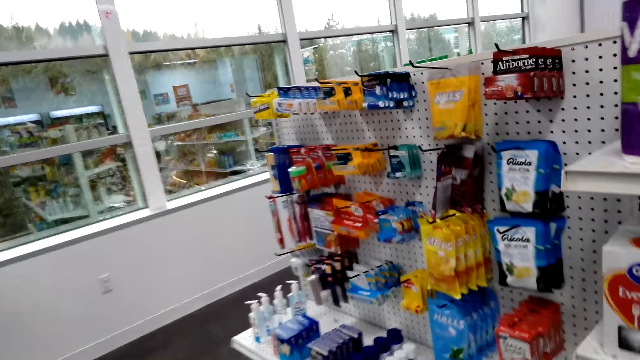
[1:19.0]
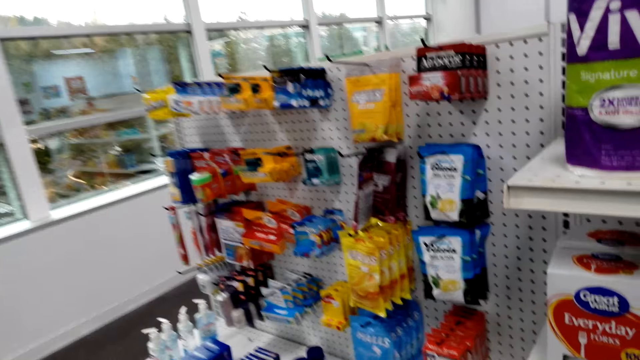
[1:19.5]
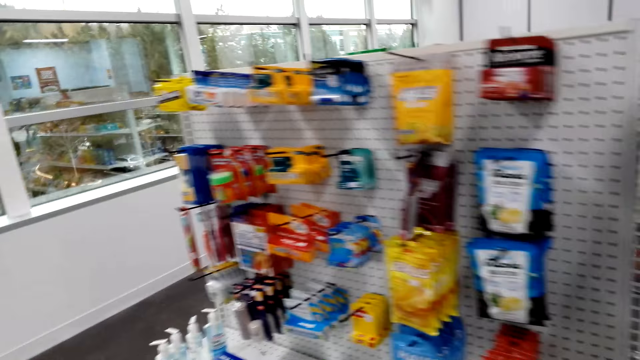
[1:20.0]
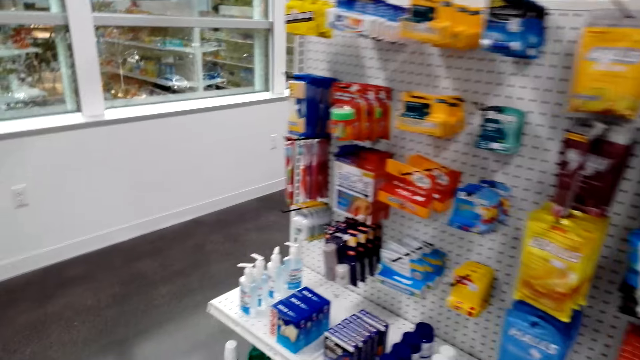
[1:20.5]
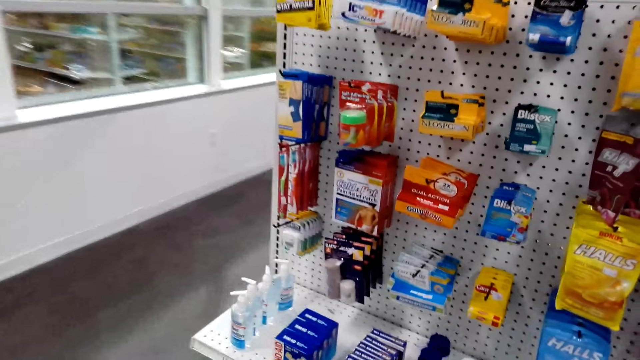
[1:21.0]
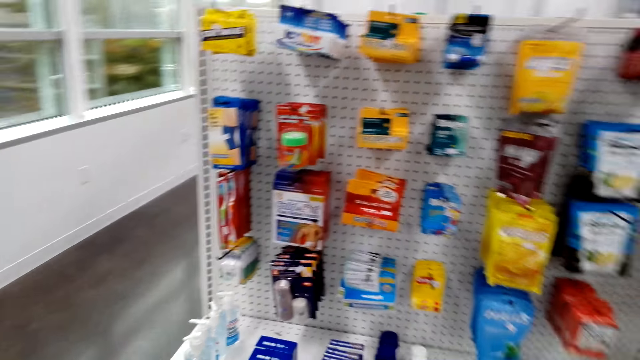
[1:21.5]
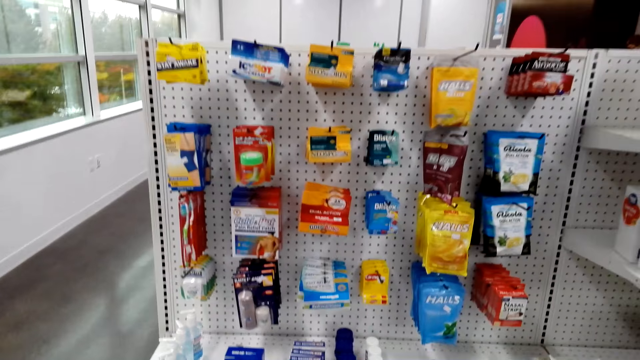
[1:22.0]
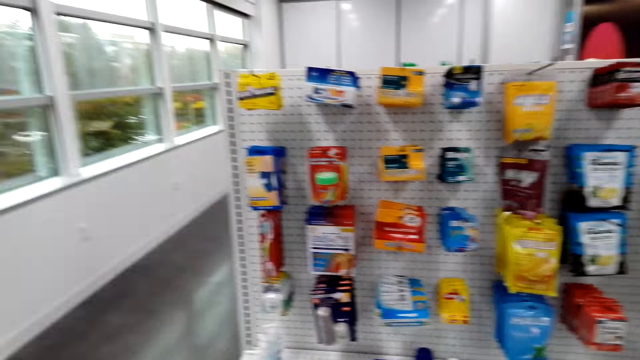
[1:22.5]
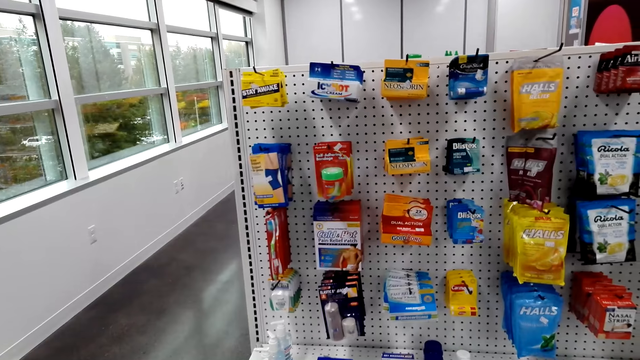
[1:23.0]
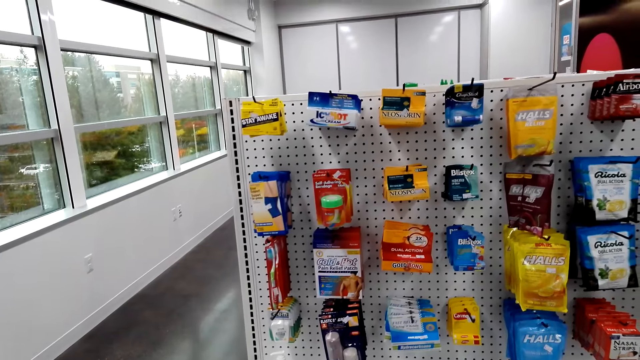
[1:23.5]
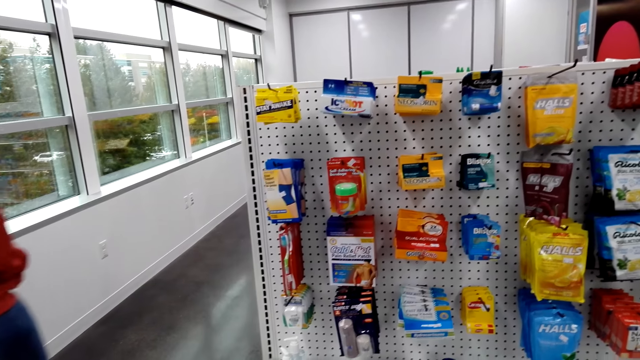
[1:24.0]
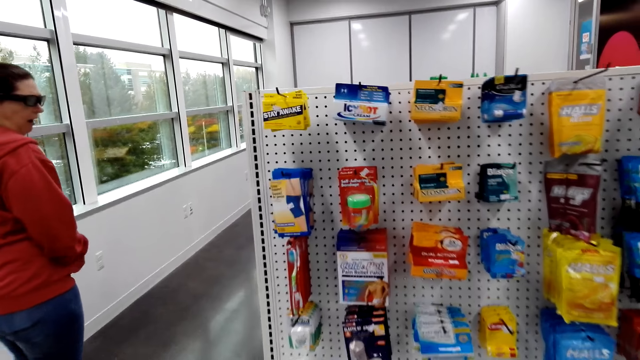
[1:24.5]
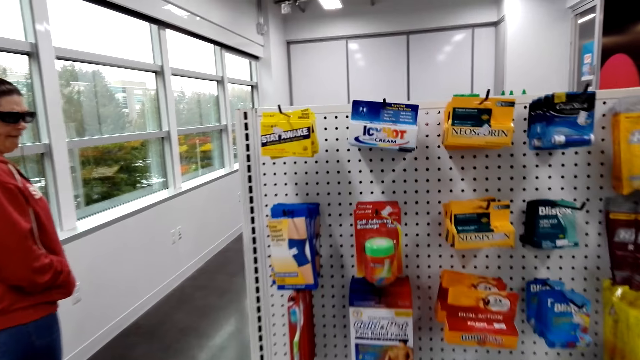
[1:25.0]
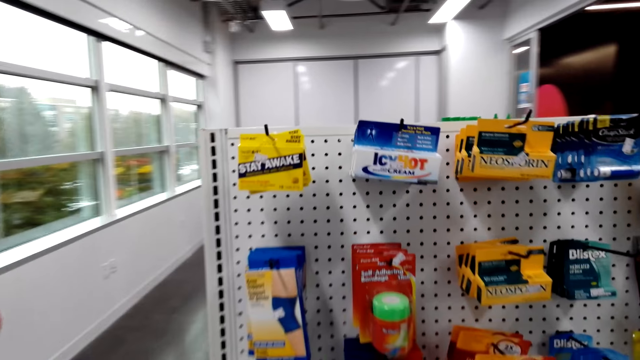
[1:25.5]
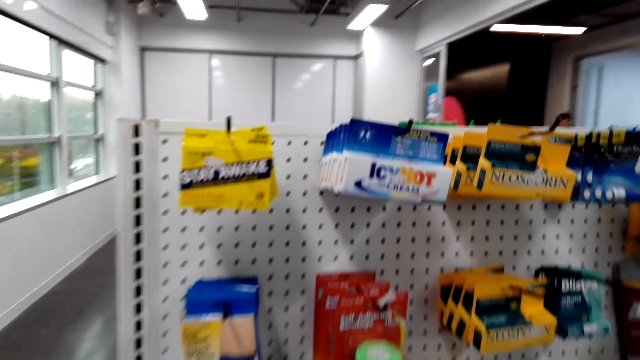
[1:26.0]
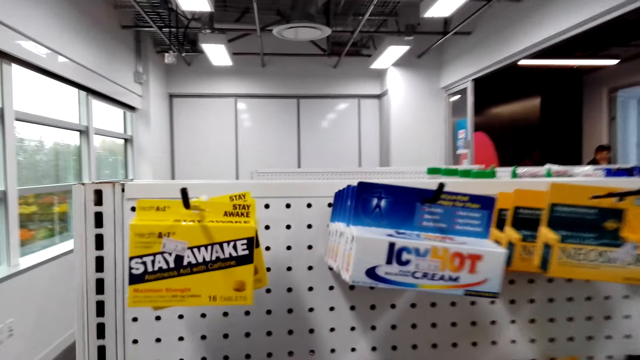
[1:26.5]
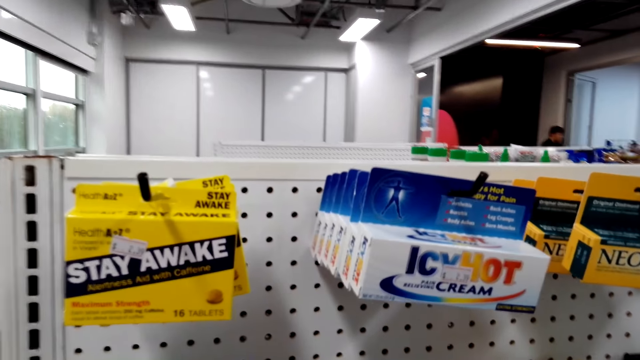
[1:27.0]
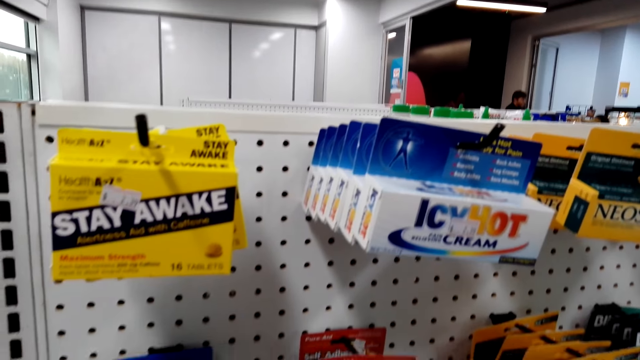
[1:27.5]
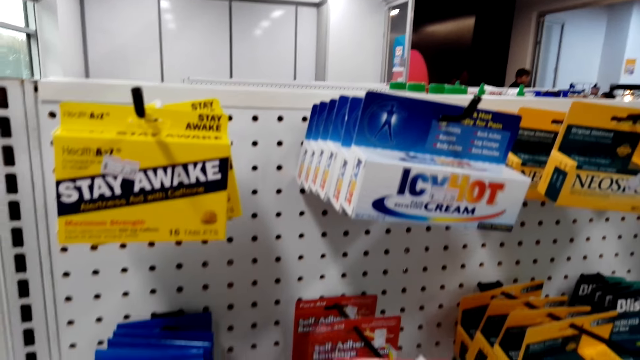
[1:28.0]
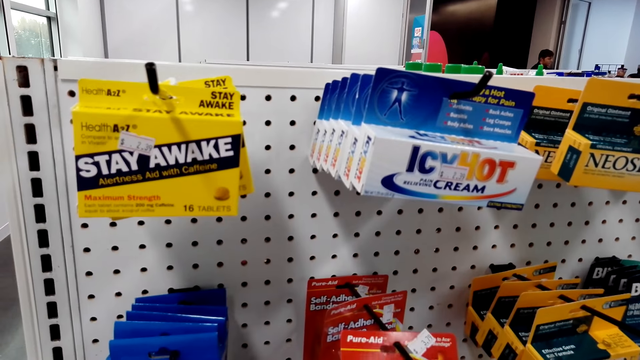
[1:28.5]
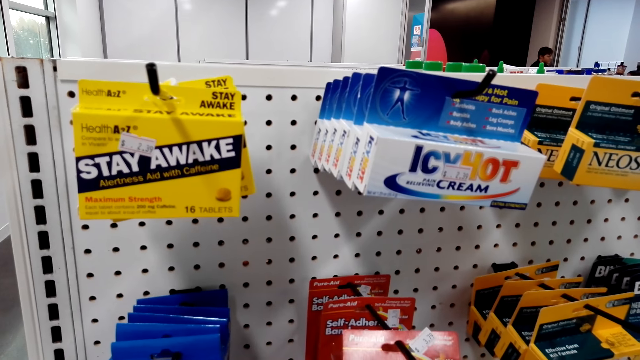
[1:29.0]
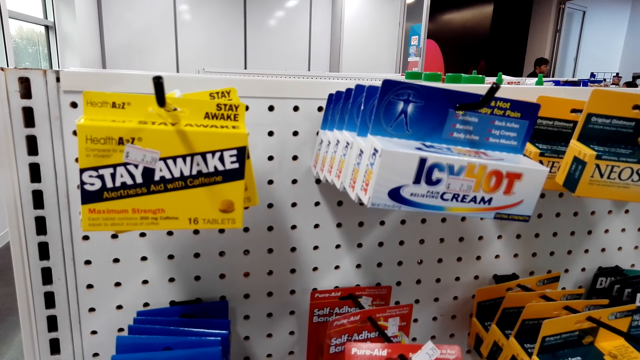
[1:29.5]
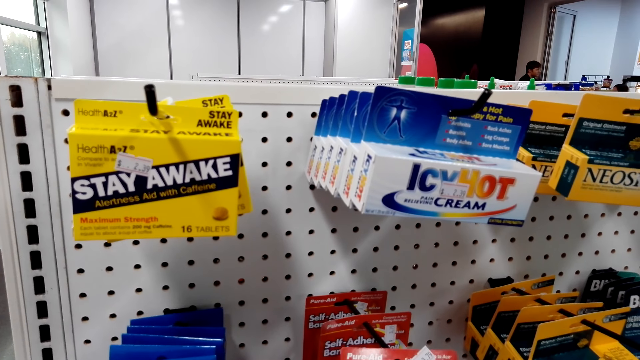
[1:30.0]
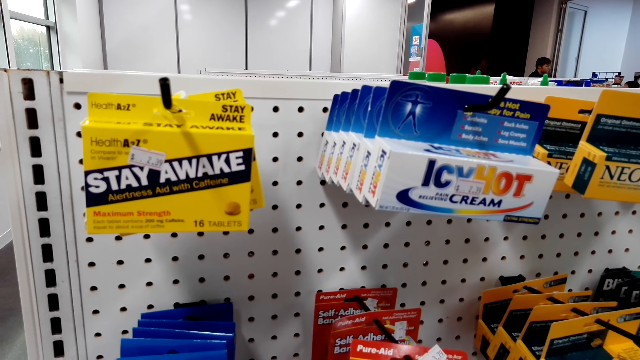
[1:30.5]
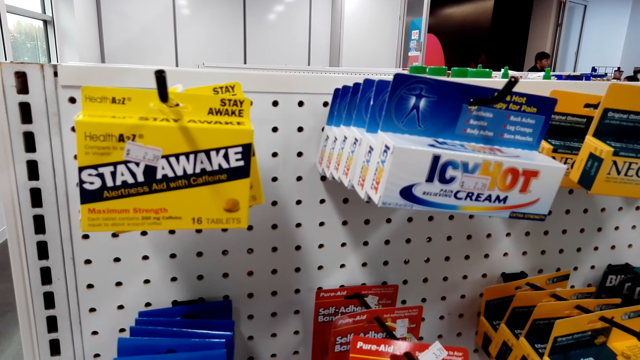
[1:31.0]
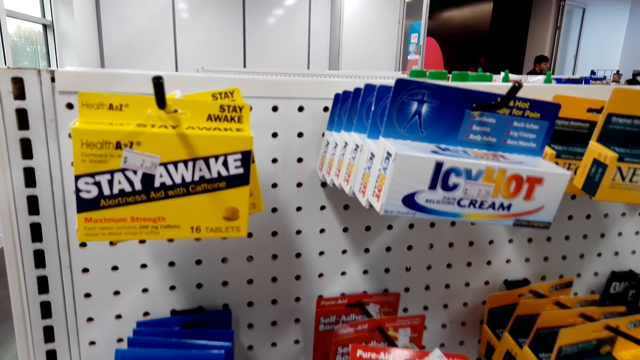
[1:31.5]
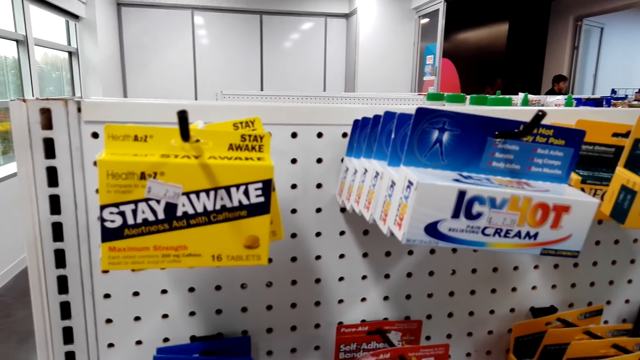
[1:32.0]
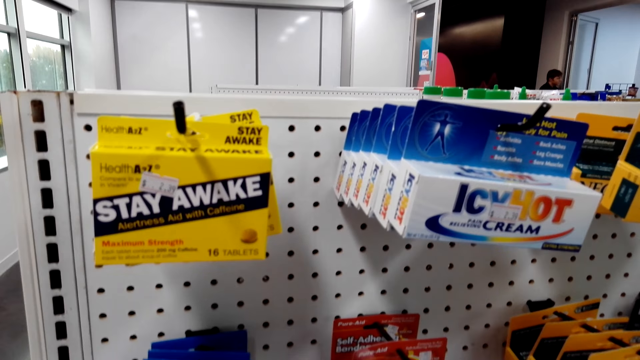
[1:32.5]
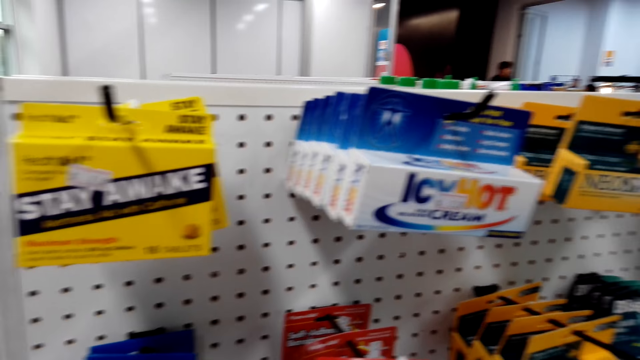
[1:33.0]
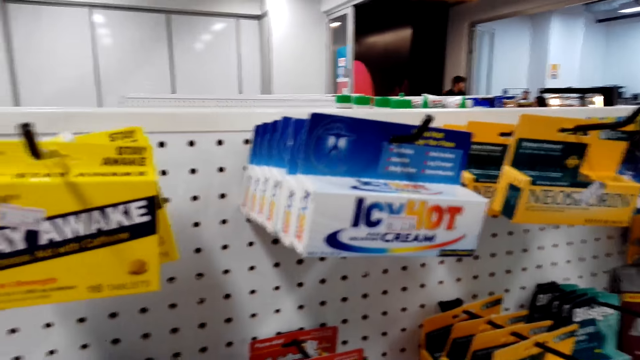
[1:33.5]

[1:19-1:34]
The camera wearer talks to a woman. They inspect the rack. They talk to the woman. They touch a bandage.

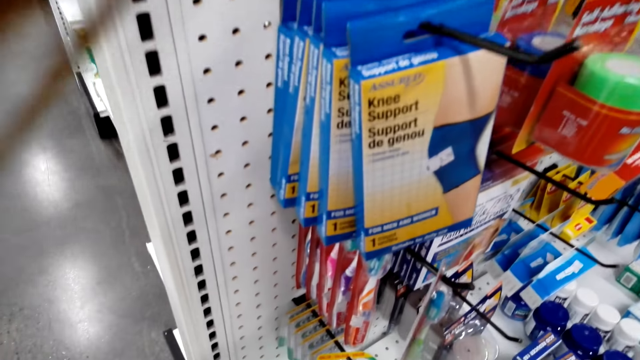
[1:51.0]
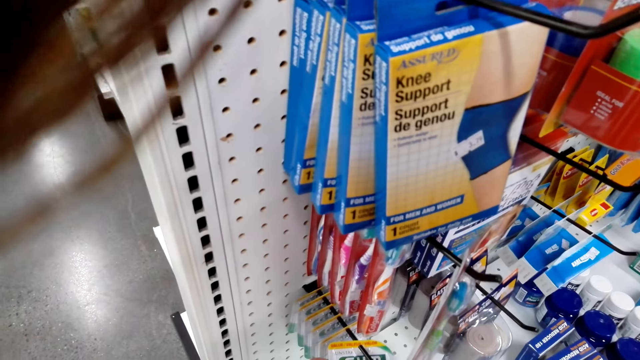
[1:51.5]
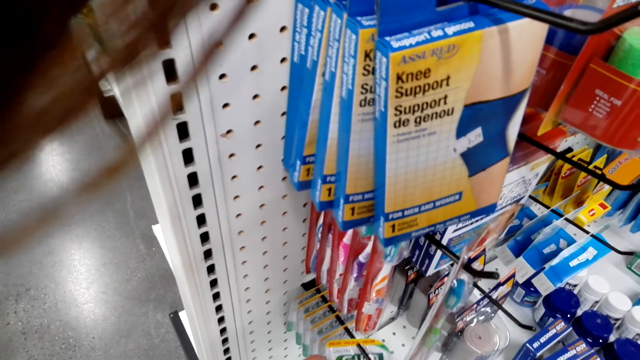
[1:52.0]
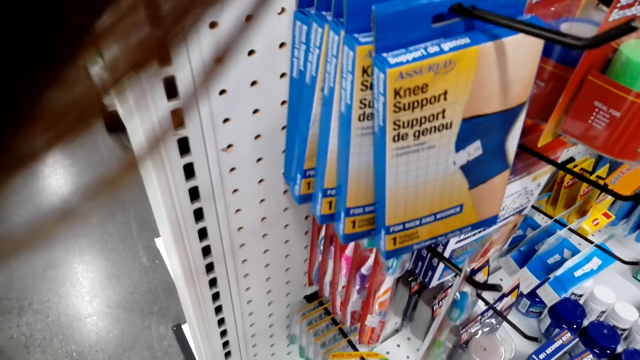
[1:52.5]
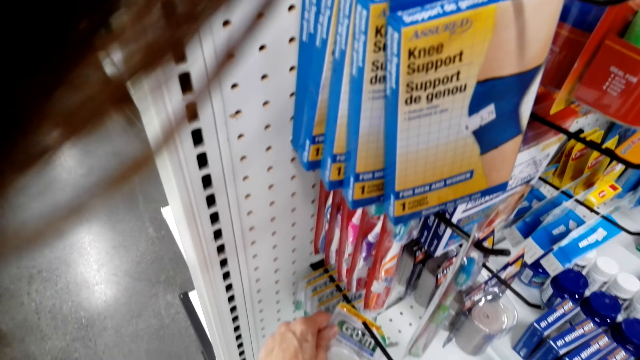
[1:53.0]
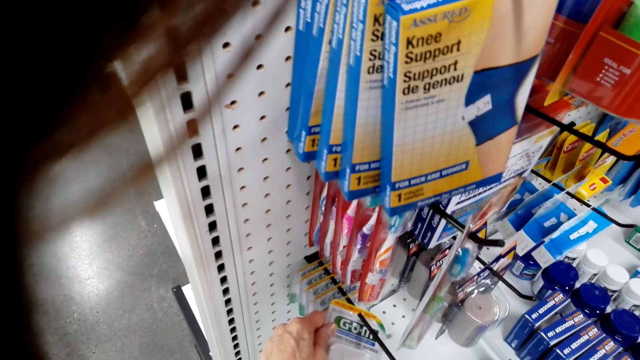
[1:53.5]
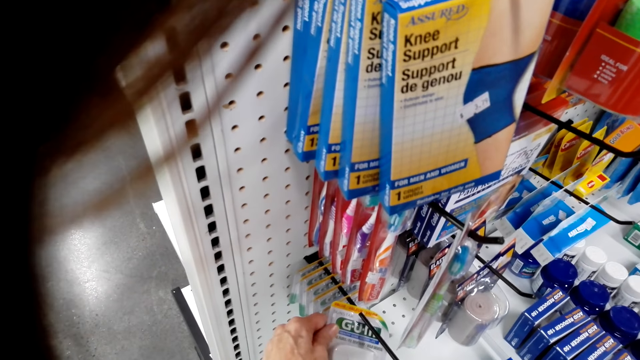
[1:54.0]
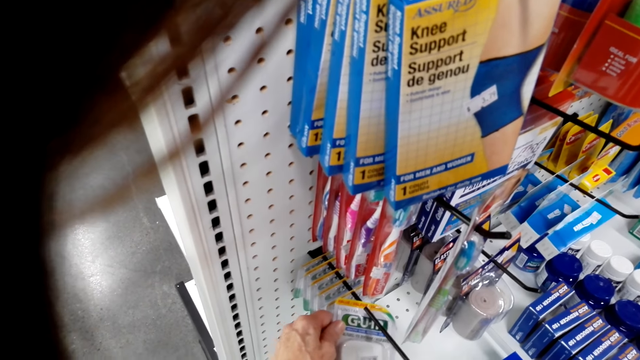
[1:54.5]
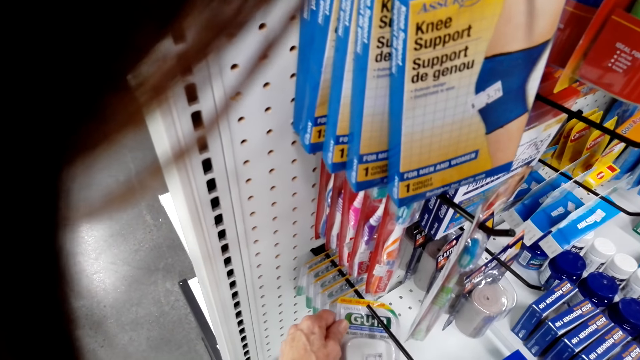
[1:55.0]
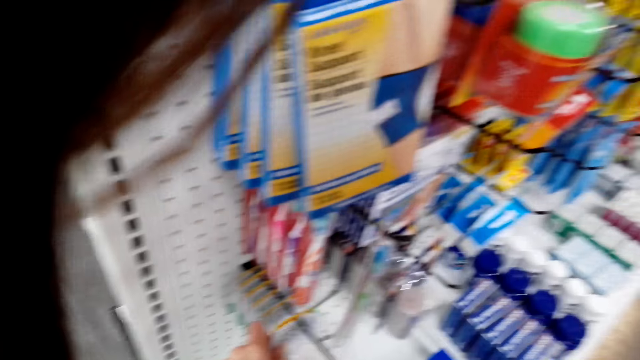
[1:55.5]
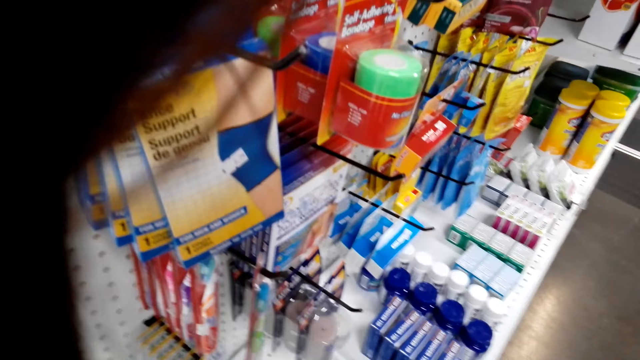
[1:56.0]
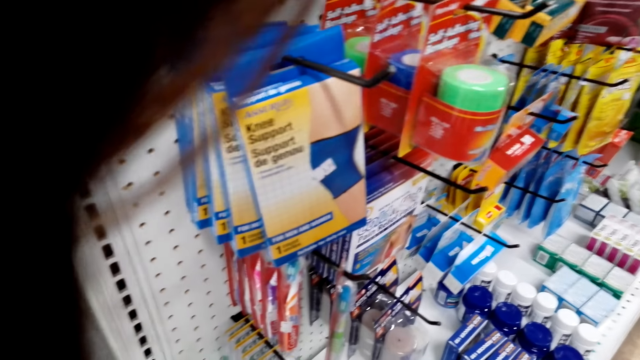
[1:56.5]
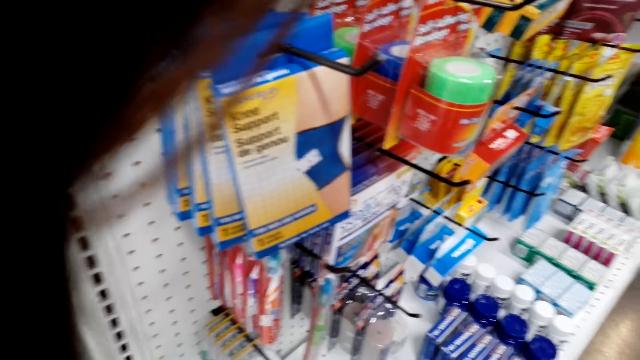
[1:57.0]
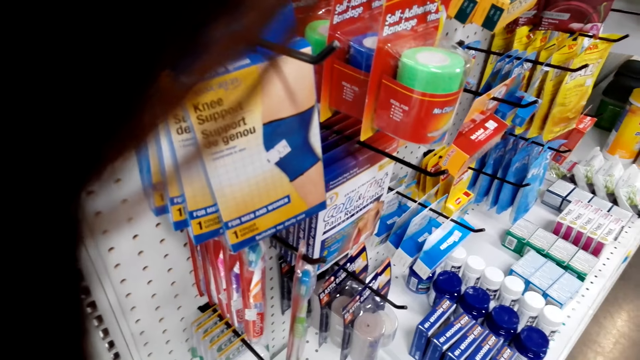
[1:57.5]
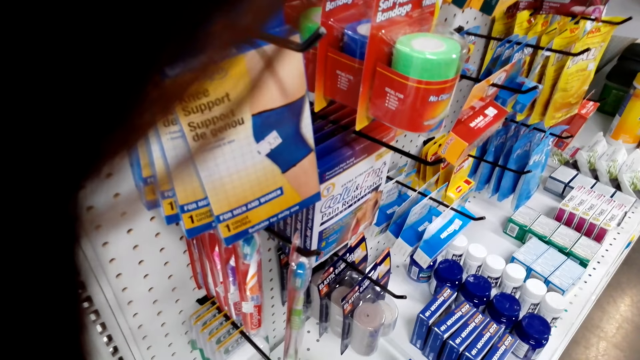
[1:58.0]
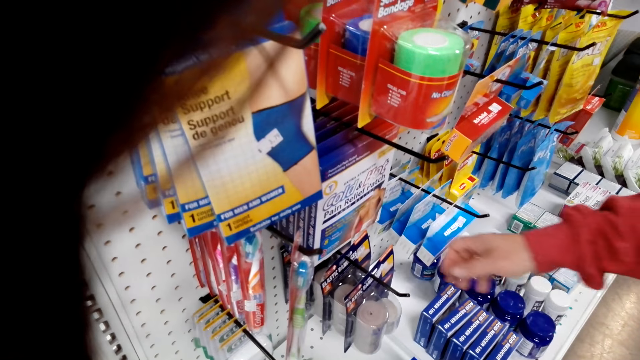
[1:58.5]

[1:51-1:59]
The camera wearer touches something.
